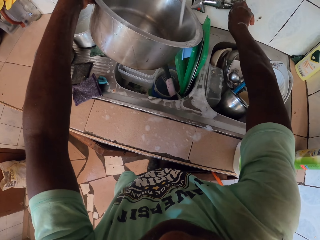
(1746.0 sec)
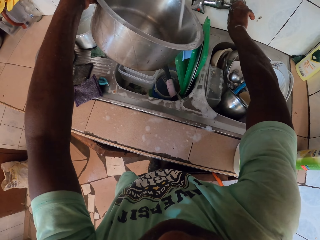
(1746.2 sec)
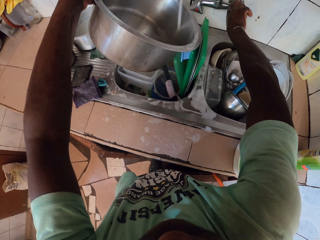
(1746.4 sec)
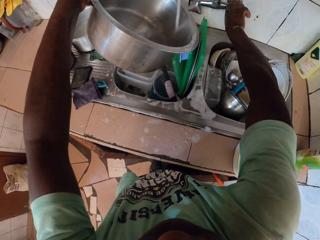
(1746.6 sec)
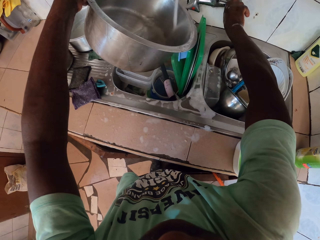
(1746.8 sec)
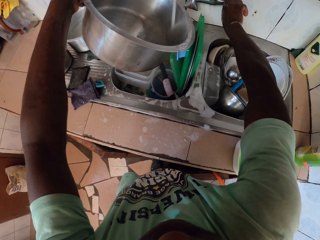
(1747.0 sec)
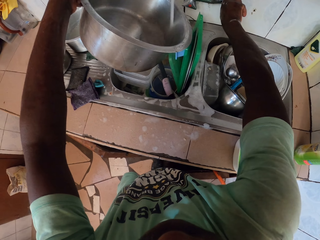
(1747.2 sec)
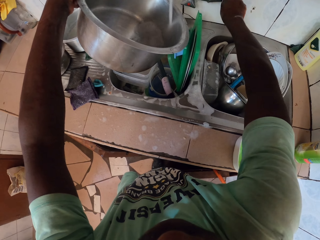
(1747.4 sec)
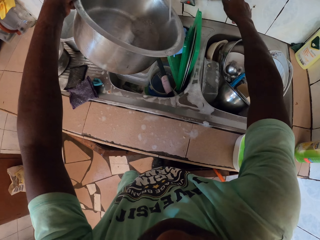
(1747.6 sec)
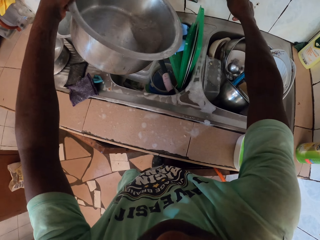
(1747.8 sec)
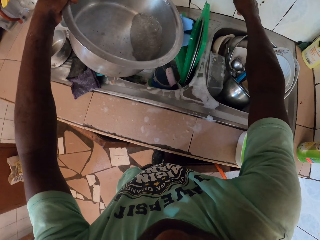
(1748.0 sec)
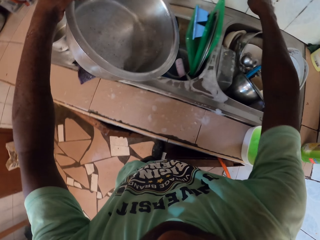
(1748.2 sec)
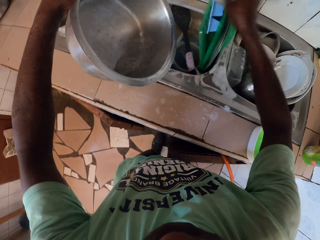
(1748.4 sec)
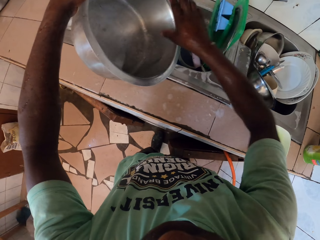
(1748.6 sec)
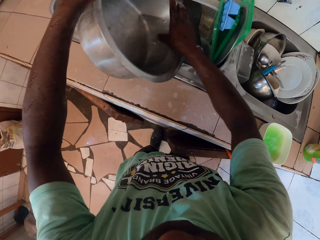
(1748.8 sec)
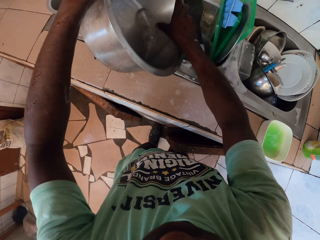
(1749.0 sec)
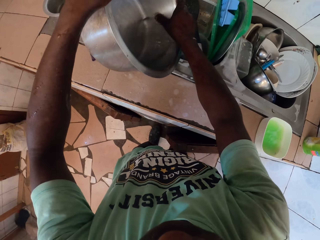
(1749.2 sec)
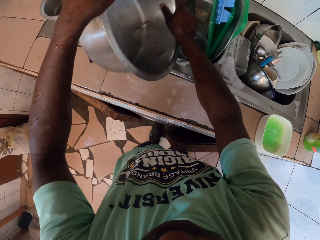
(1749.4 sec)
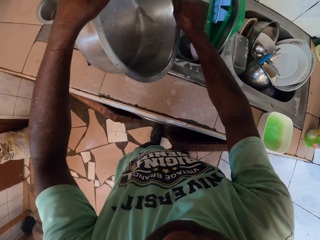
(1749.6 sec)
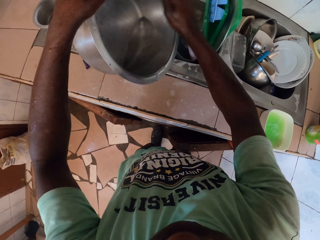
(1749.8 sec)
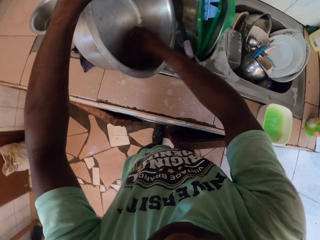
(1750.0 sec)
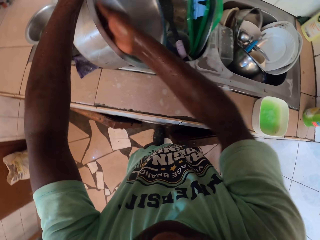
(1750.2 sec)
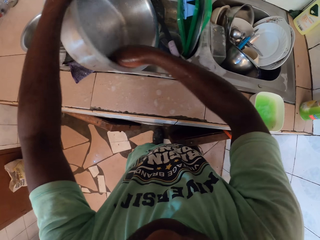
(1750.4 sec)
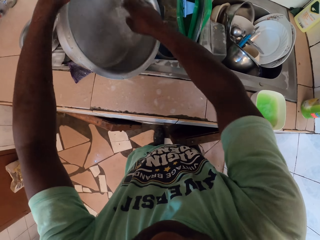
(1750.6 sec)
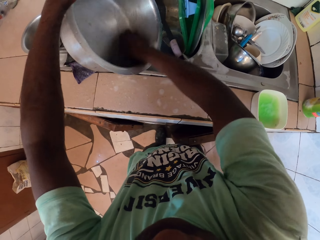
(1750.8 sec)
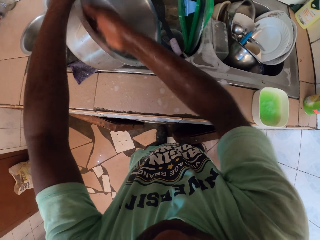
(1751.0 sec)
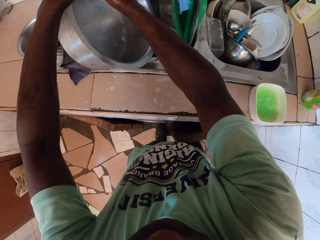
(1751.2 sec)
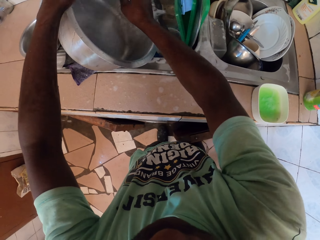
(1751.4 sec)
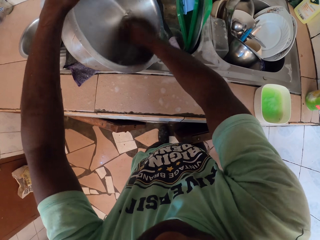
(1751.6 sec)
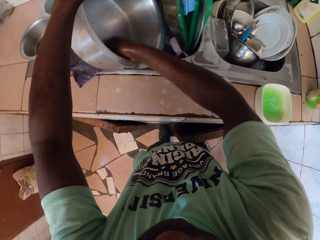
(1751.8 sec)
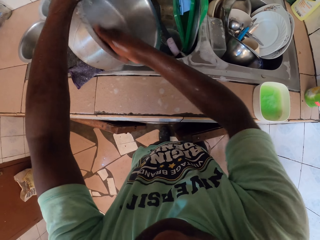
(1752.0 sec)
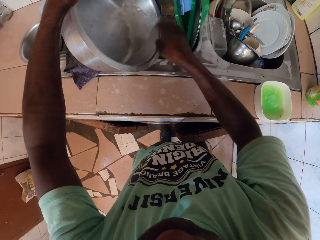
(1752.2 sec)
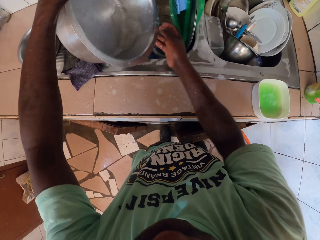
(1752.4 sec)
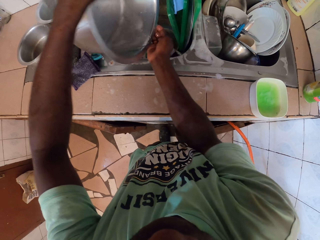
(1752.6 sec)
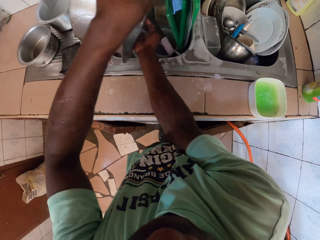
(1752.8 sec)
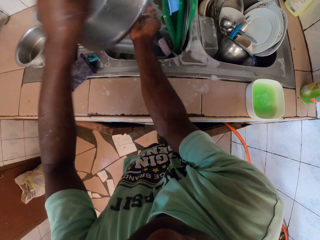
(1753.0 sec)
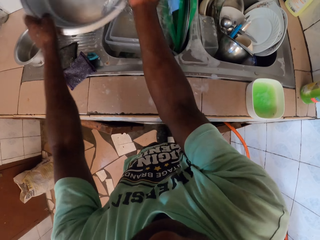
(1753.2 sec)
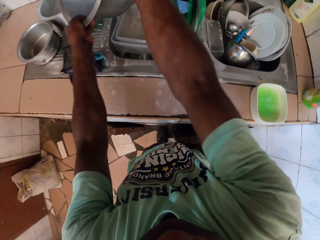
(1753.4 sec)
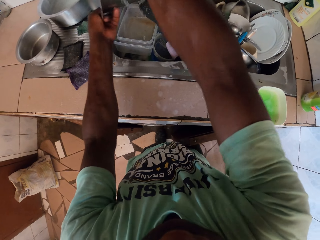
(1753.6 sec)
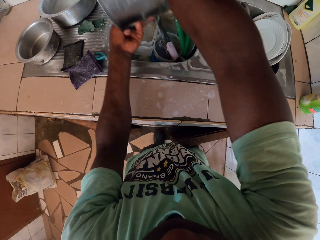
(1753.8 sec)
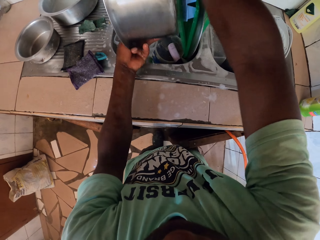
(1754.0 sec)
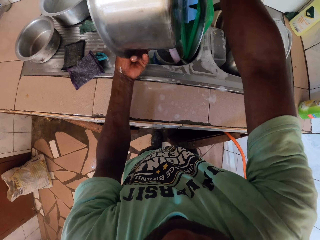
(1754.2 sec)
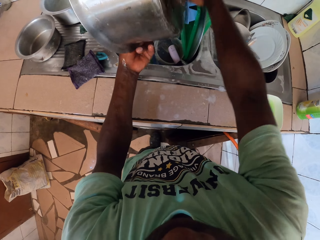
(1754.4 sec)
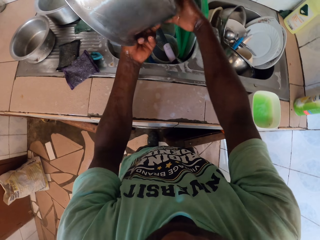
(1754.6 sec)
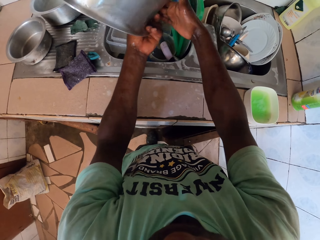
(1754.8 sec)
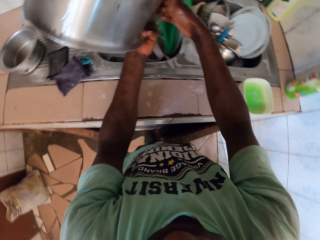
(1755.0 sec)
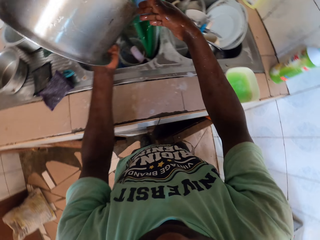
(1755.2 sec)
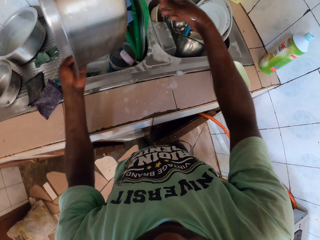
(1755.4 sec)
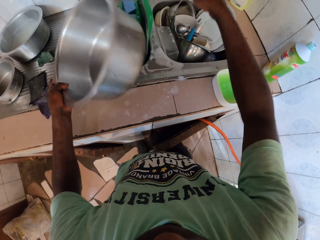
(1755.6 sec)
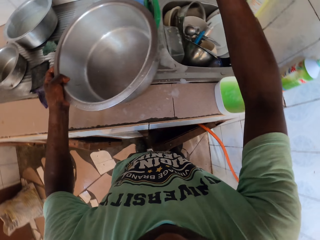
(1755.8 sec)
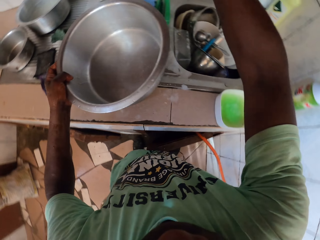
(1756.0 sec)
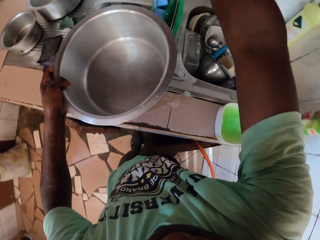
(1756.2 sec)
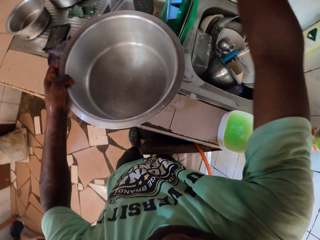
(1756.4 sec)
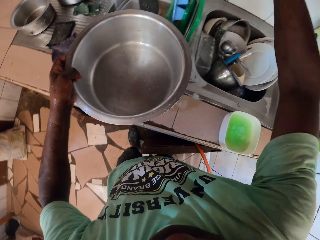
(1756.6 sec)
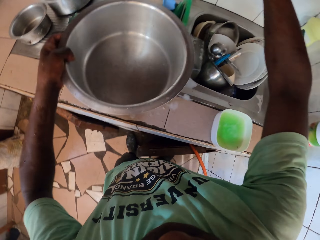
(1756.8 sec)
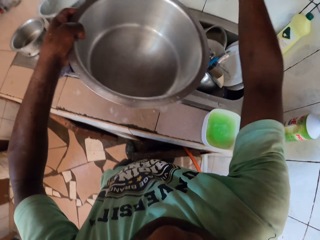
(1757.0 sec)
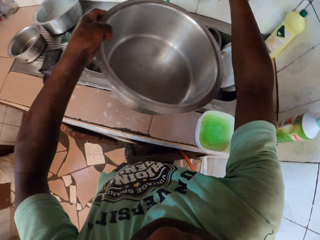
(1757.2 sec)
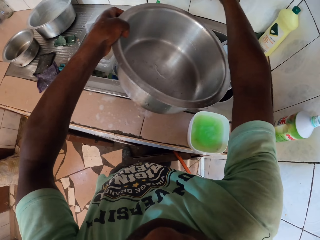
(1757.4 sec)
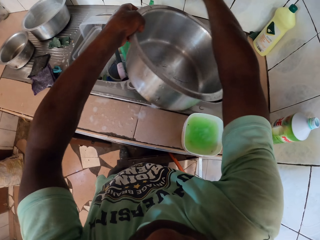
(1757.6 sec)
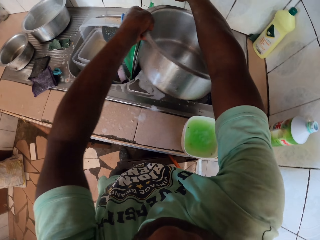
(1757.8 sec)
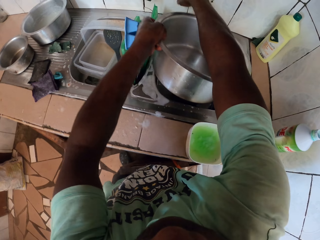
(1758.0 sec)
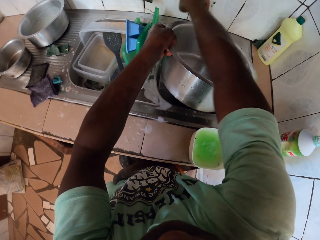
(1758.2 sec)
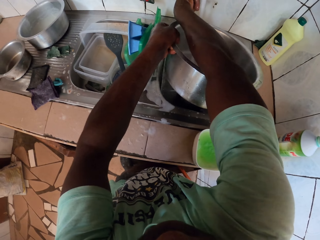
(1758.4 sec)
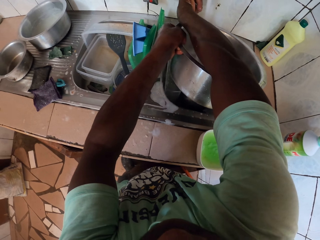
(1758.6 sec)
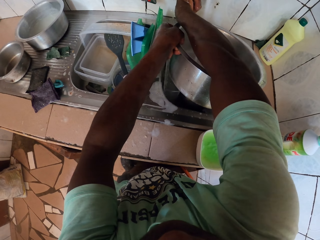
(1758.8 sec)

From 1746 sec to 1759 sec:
The camera wearer opens the water tap with the right hand. They fetch the water with the pot. They close the water tap with the right hand. They rinse the pot. They open the tap with the right hand. They fetch the water with the pot.

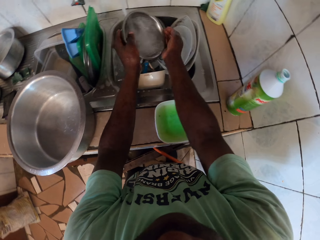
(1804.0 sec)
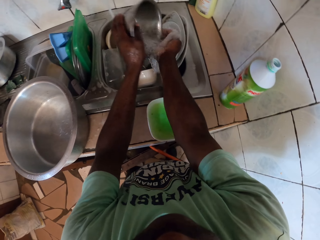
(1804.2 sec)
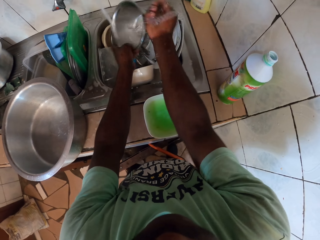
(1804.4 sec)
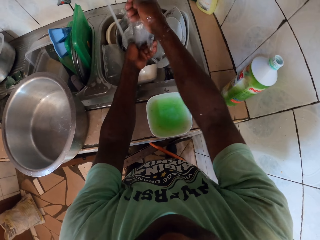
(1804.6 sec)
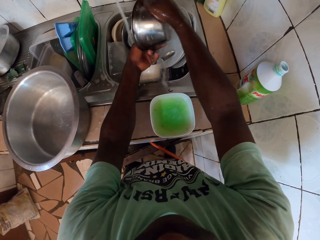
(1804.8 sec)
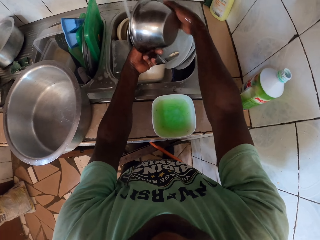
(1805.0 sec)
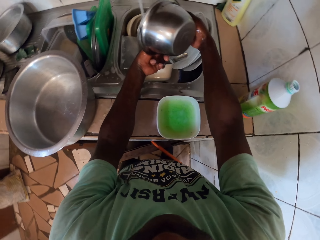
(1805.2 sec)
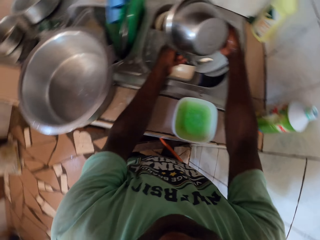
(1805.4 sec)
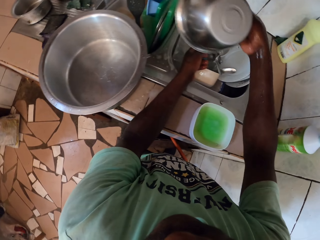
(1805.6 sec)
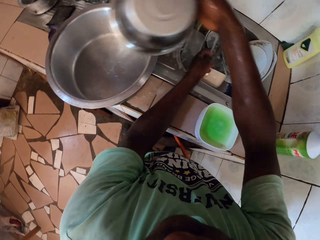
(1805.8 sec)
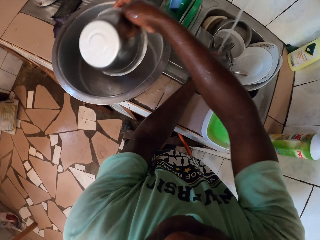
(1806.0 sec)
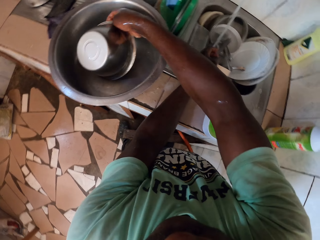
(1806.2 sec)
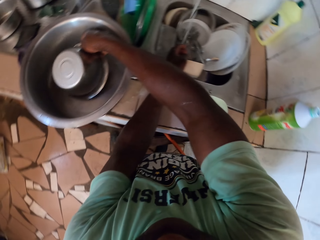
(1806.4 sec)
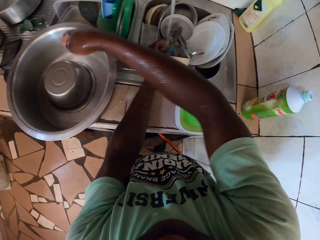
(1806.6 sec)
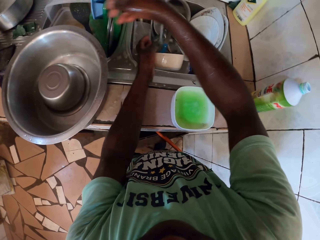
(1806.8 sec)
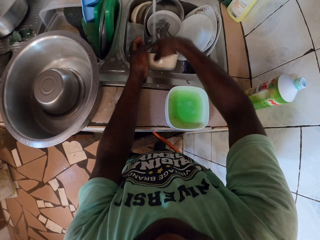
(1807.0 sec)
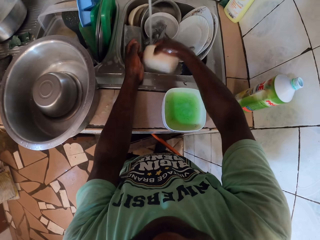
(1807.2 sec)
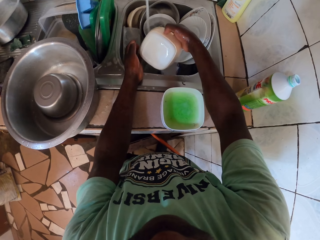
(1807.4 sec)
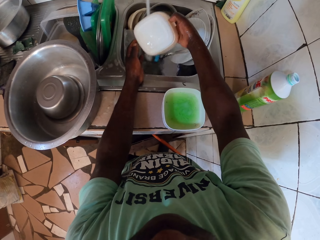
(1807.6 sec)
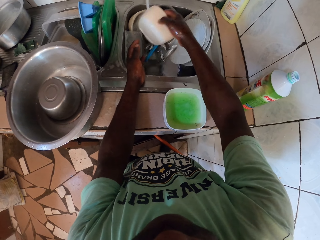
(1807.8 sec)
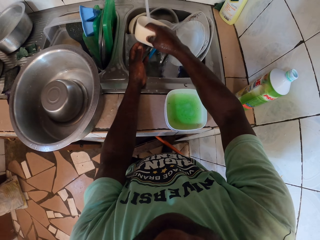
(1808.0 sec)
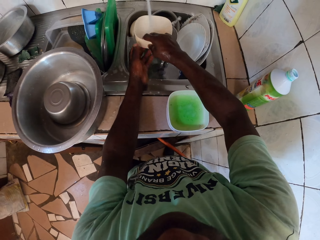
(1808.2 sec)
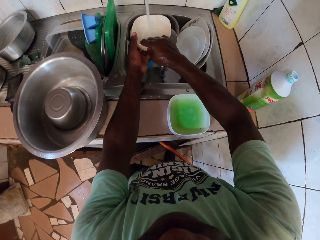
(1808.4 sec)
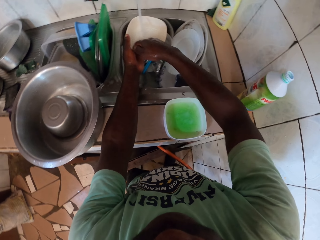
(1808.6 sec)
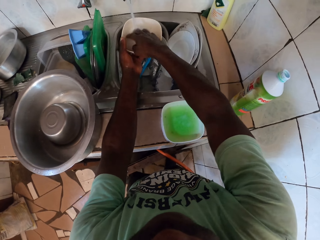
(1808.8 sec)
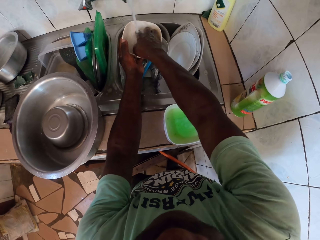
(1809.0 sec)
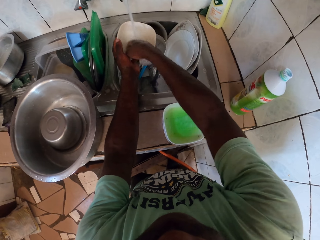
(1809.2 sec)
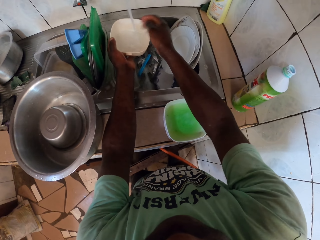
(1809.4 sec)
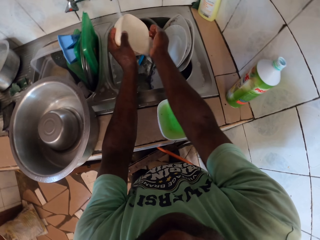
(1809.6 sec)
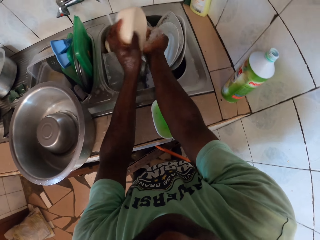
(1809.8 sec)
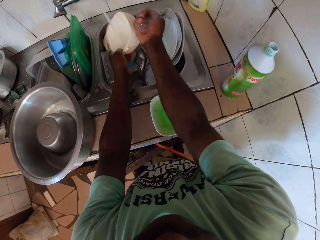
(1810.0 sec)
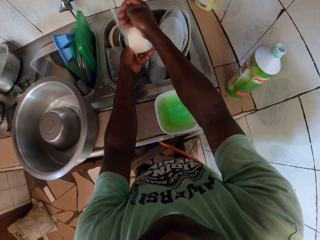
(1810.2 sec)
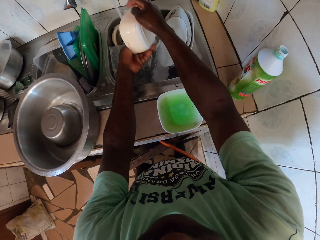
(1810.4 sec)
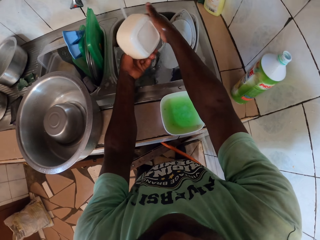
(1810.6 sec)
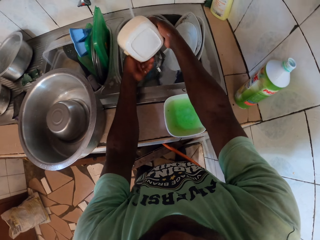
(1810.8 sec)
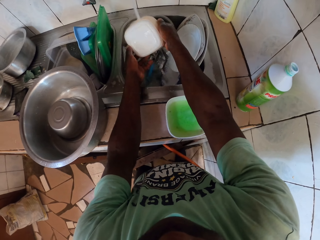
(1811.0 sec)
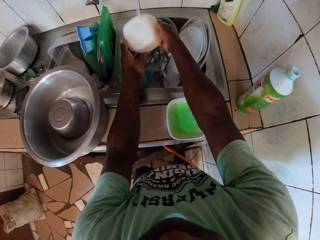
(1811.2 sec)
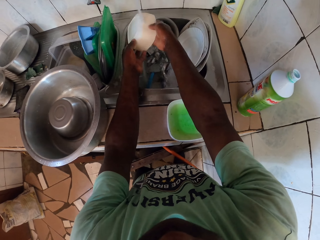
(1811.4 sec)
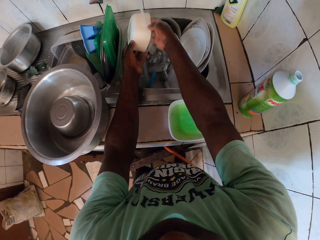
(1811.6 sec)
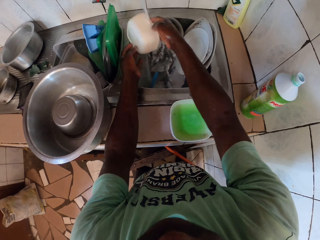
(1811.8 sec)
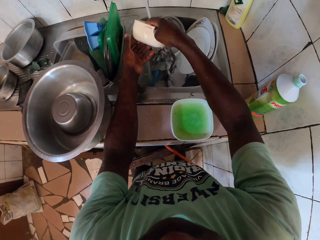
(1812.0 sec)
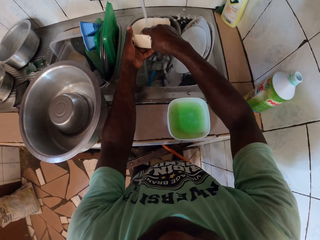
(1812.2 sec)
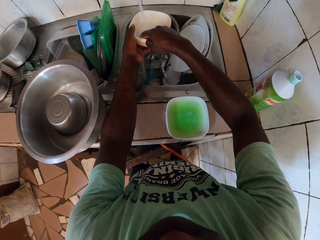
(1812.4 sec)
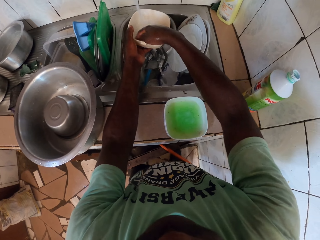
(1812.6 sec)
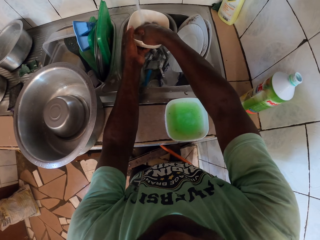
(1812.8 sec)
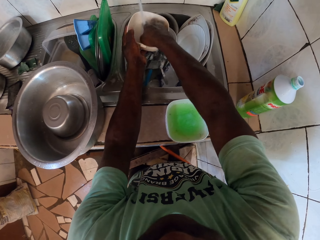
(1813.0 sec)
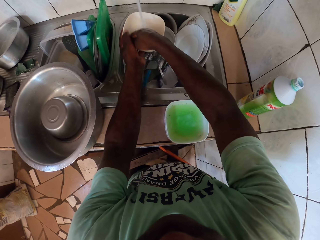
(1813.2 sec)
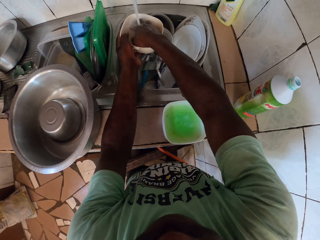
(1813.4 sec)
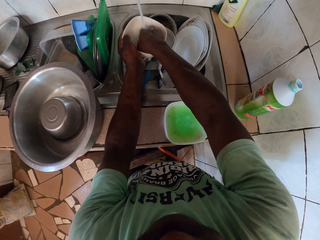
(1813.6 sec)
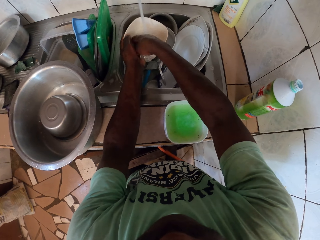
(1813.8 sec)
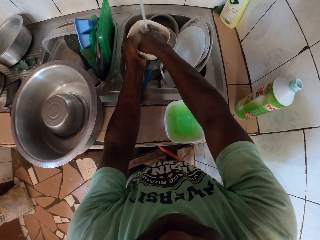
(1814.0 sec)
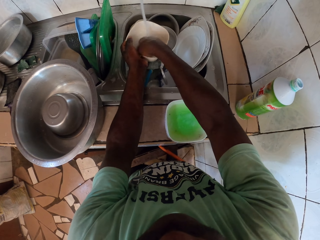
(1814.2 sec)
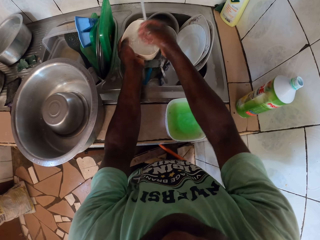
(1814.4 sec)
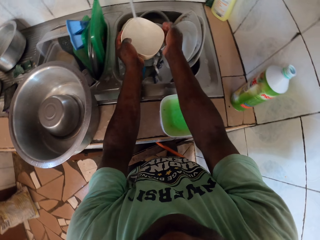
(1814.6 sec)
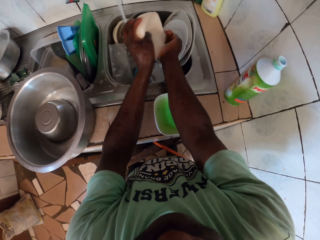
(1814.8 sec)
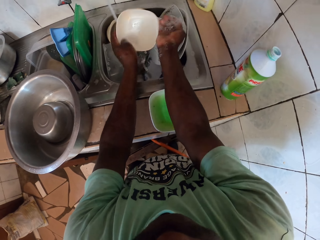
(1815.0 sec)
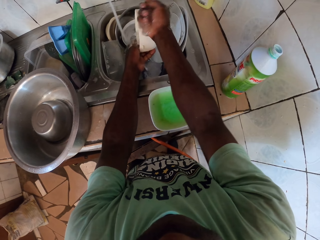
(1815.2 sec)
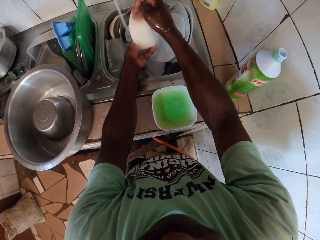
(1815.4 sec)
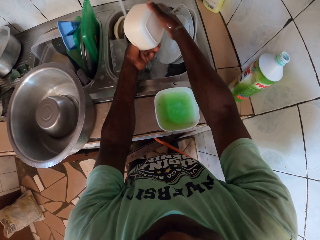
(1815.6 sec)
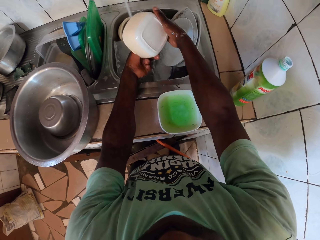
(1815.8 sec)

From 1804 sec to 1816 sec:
The camera wearer puts the bowl on the pot with the right hand. They pick the bowl from the sink. They rinse the bowl.
